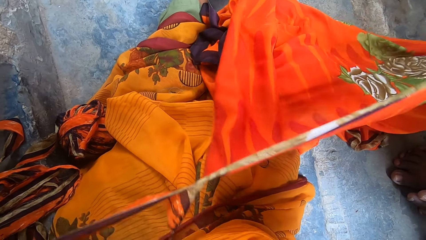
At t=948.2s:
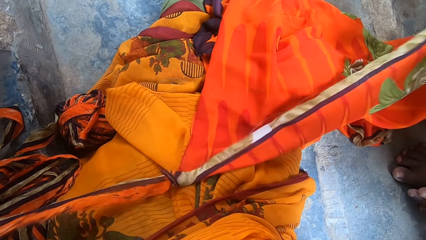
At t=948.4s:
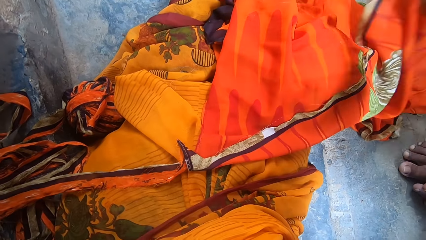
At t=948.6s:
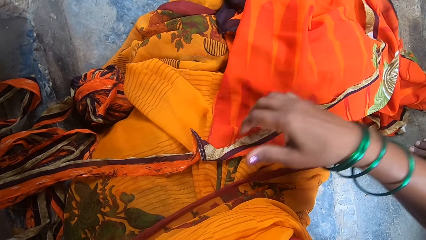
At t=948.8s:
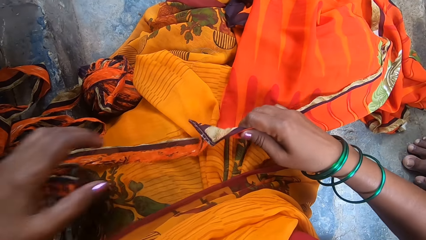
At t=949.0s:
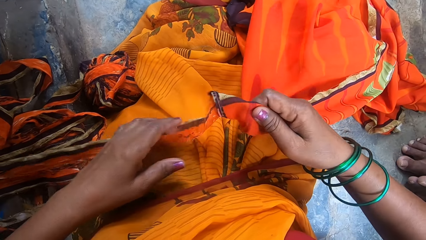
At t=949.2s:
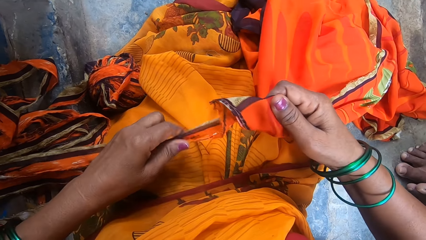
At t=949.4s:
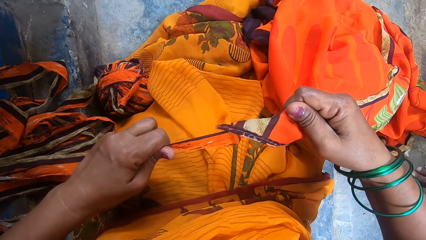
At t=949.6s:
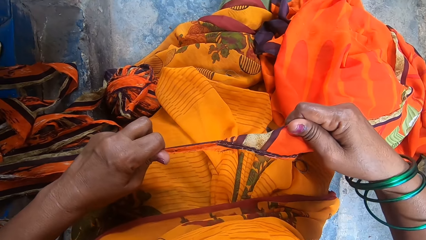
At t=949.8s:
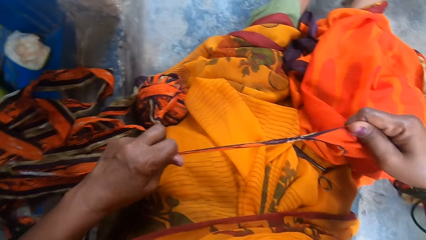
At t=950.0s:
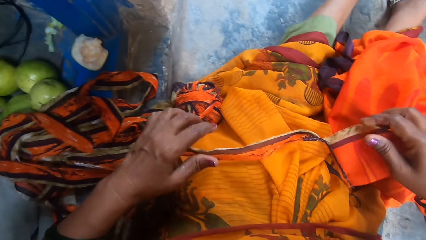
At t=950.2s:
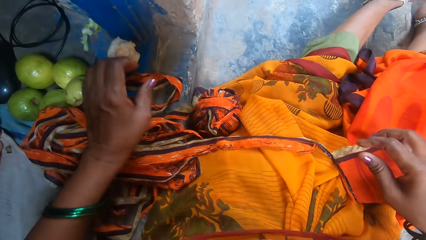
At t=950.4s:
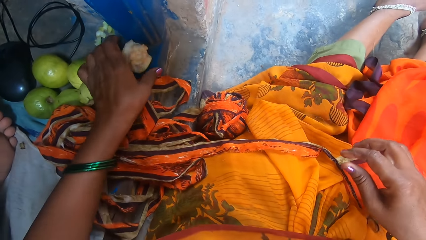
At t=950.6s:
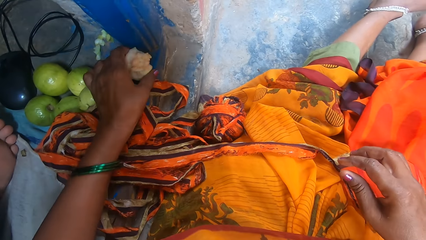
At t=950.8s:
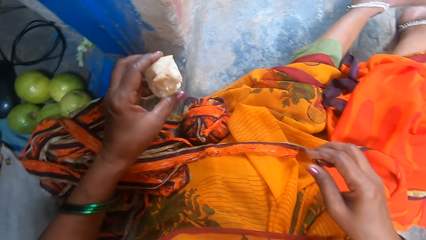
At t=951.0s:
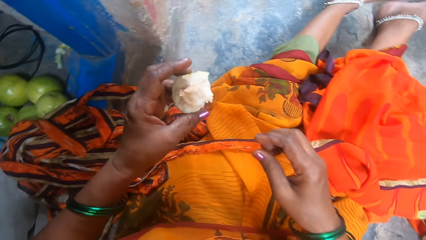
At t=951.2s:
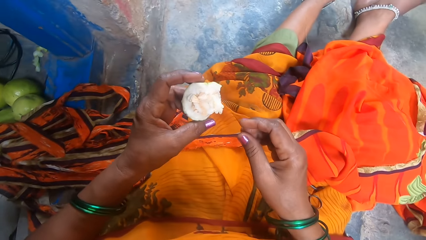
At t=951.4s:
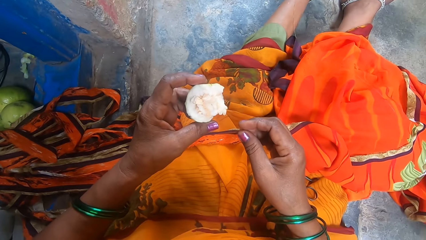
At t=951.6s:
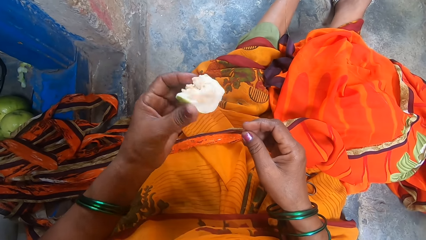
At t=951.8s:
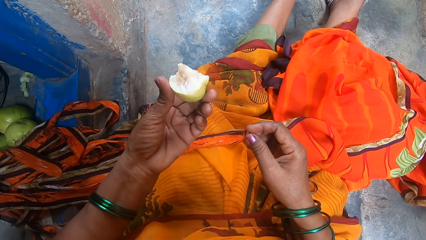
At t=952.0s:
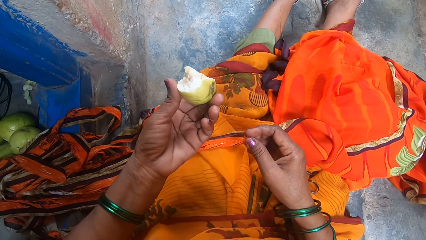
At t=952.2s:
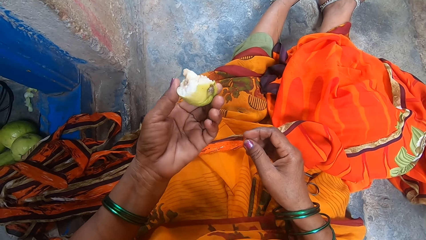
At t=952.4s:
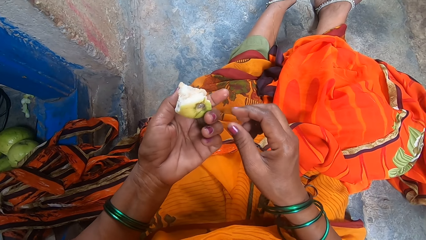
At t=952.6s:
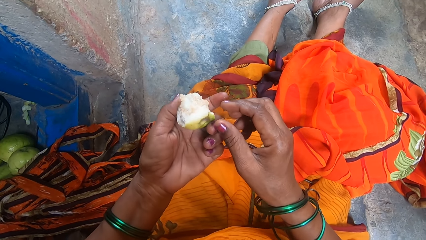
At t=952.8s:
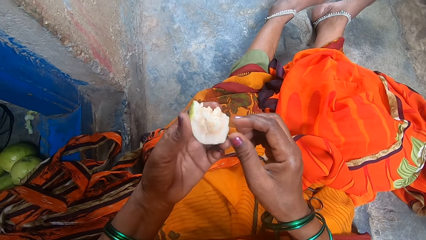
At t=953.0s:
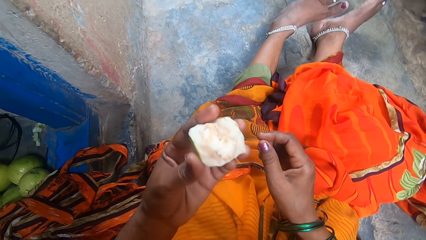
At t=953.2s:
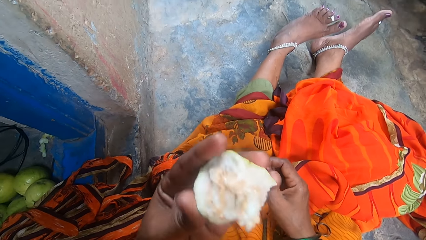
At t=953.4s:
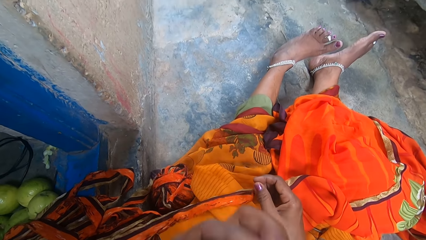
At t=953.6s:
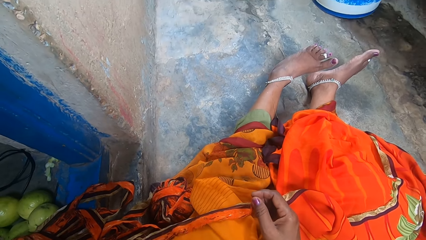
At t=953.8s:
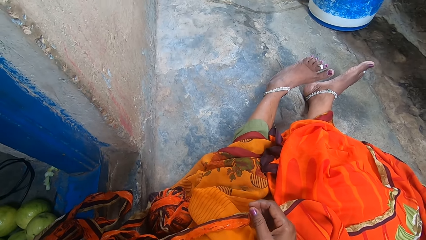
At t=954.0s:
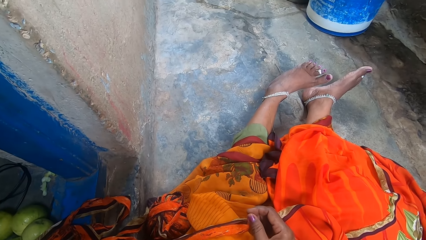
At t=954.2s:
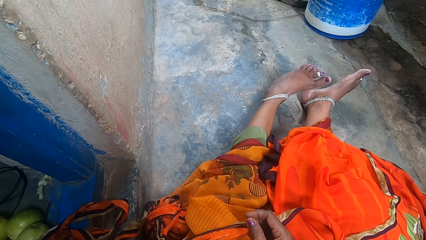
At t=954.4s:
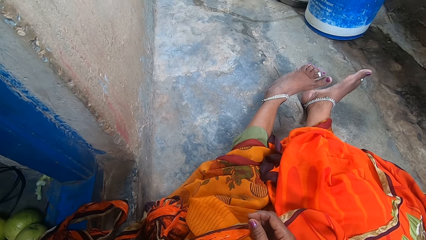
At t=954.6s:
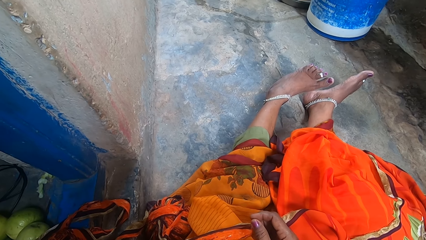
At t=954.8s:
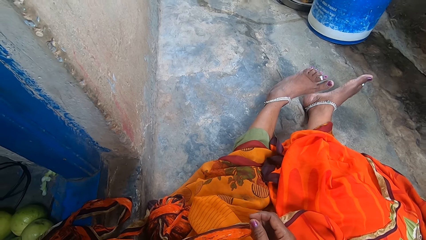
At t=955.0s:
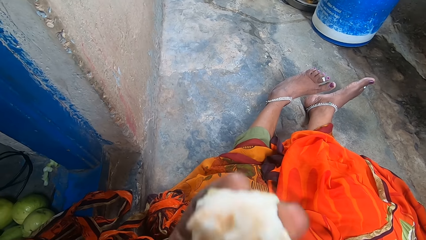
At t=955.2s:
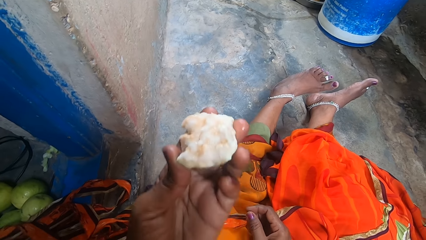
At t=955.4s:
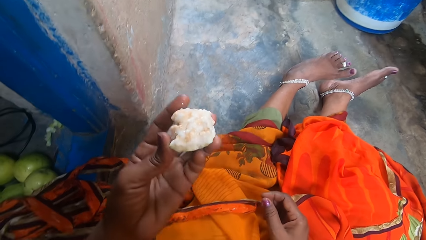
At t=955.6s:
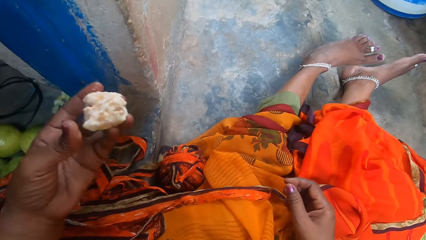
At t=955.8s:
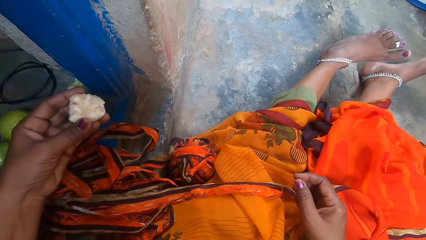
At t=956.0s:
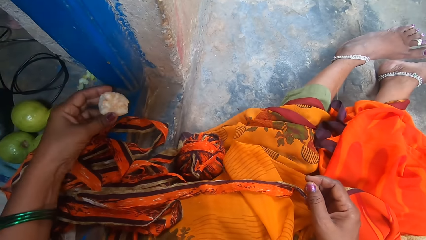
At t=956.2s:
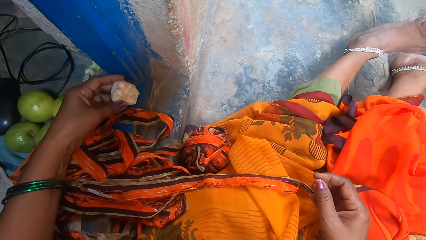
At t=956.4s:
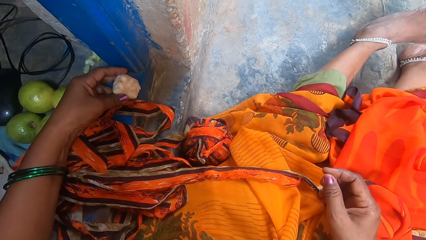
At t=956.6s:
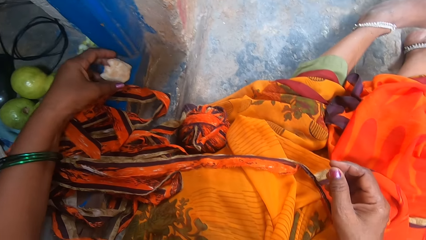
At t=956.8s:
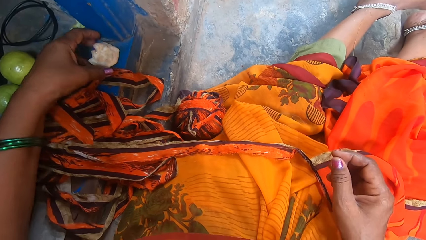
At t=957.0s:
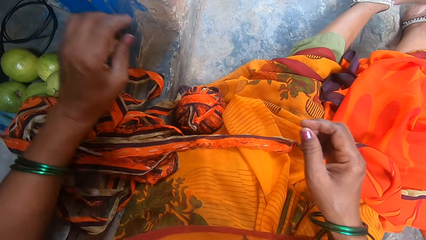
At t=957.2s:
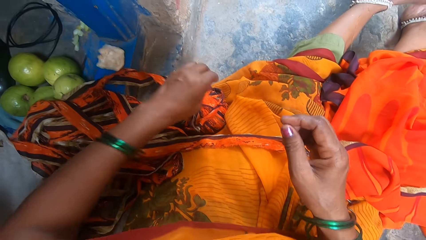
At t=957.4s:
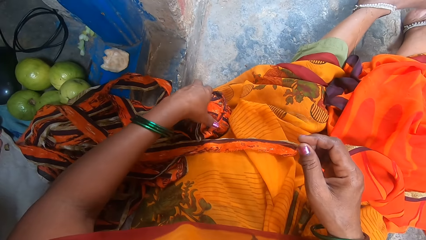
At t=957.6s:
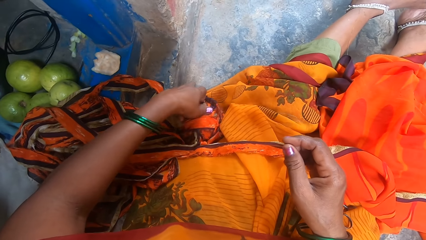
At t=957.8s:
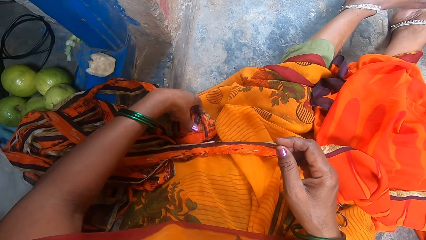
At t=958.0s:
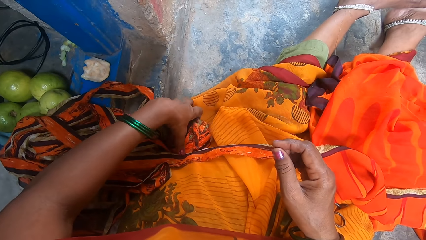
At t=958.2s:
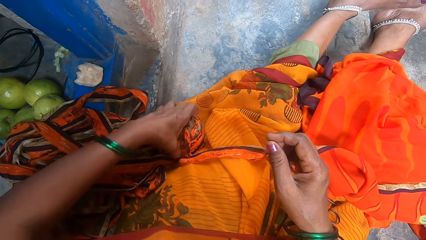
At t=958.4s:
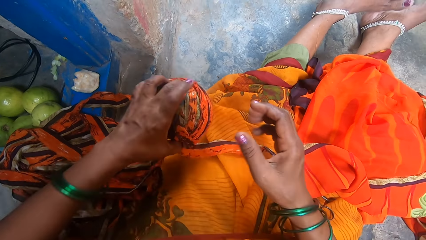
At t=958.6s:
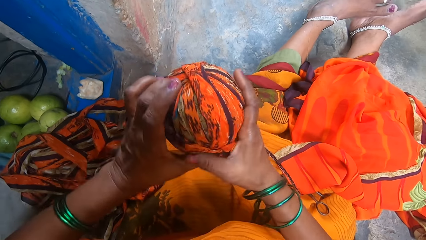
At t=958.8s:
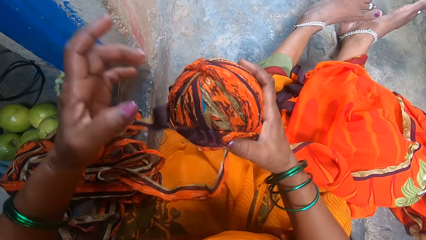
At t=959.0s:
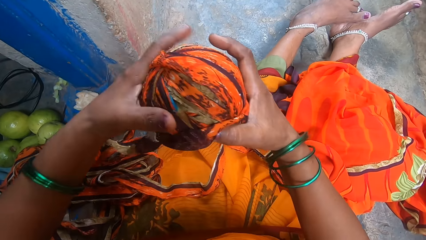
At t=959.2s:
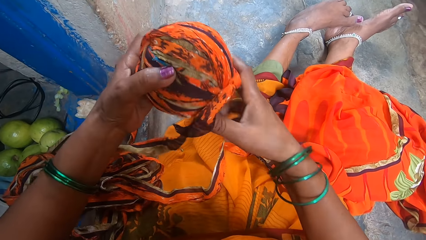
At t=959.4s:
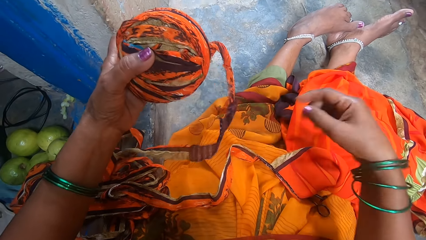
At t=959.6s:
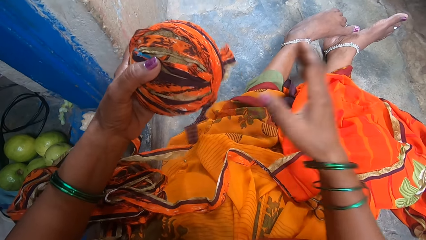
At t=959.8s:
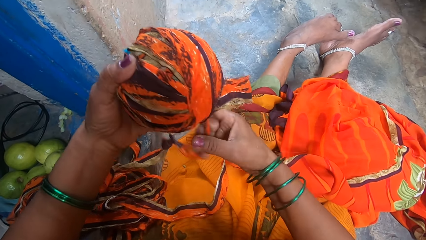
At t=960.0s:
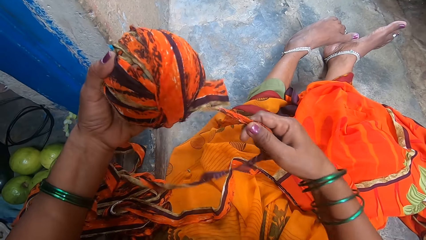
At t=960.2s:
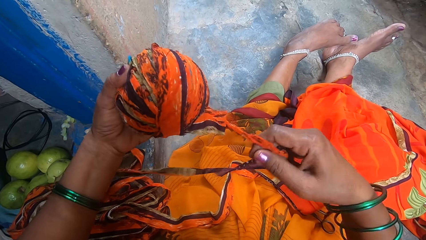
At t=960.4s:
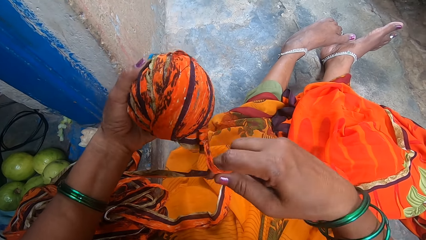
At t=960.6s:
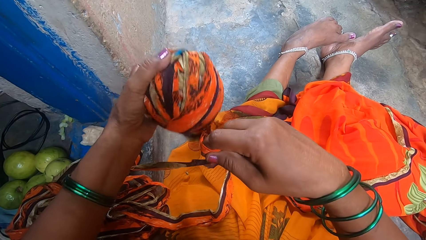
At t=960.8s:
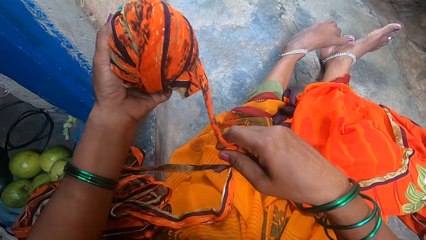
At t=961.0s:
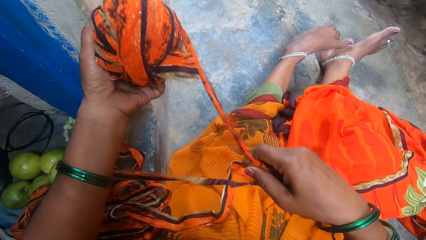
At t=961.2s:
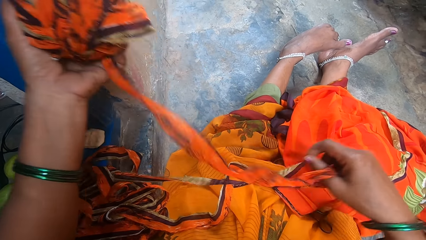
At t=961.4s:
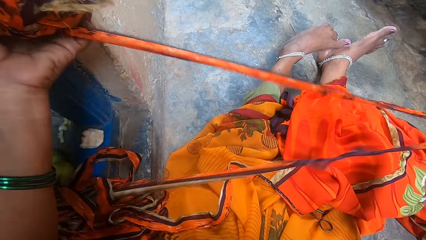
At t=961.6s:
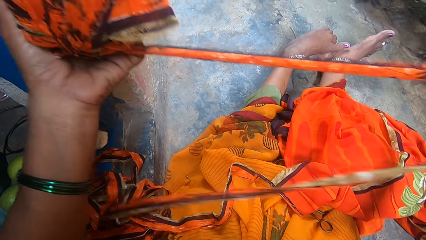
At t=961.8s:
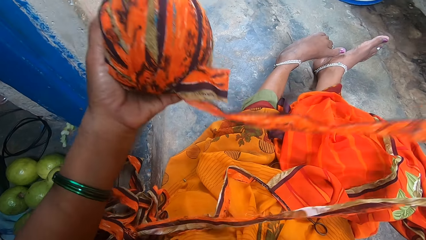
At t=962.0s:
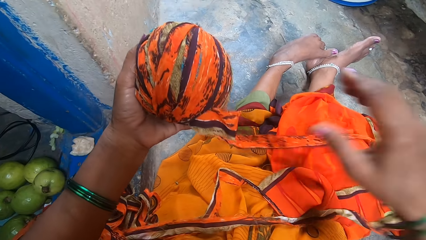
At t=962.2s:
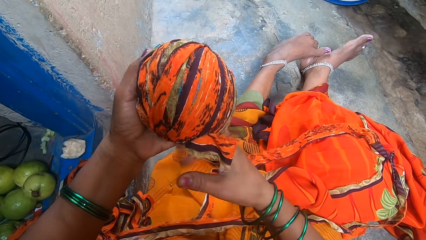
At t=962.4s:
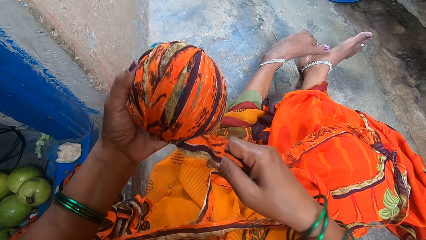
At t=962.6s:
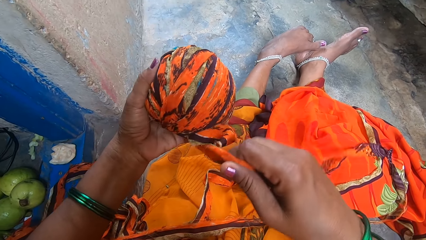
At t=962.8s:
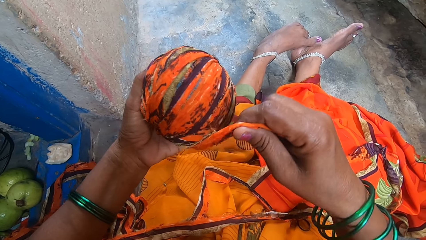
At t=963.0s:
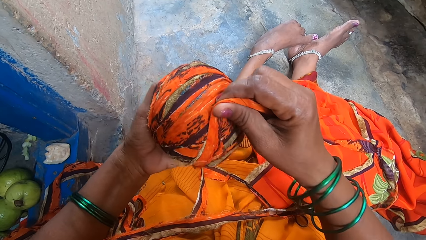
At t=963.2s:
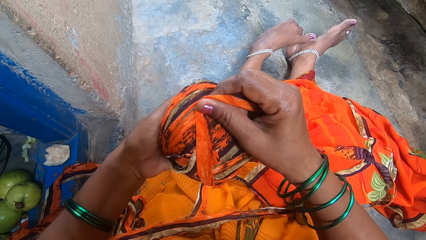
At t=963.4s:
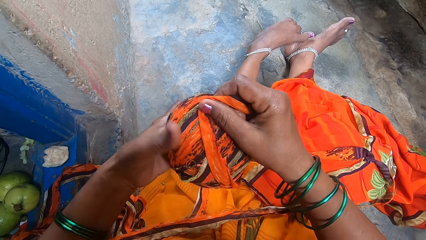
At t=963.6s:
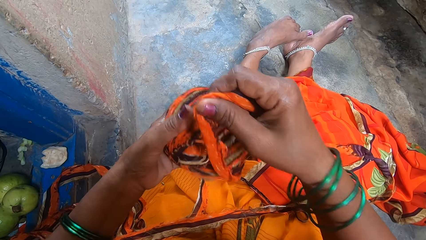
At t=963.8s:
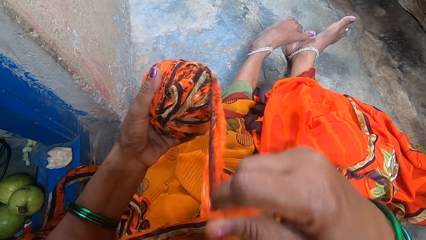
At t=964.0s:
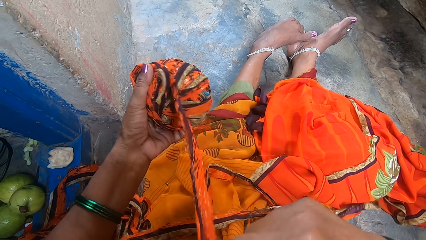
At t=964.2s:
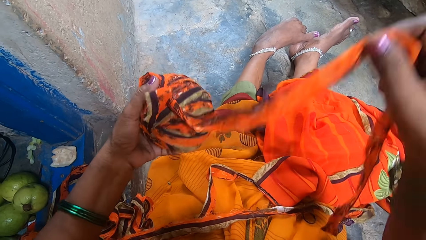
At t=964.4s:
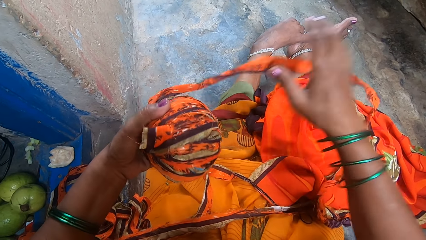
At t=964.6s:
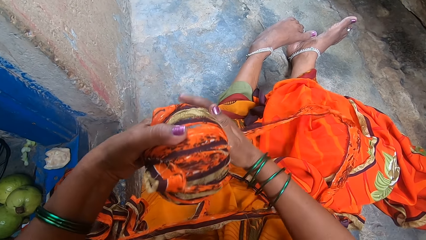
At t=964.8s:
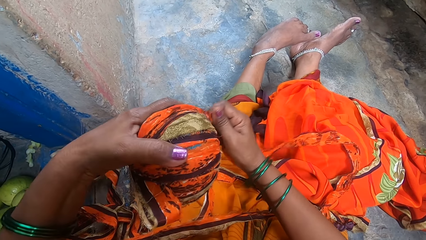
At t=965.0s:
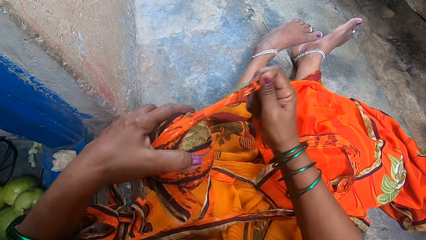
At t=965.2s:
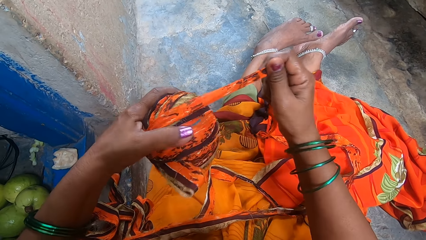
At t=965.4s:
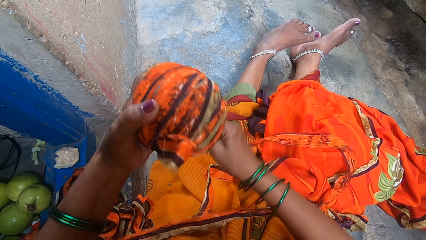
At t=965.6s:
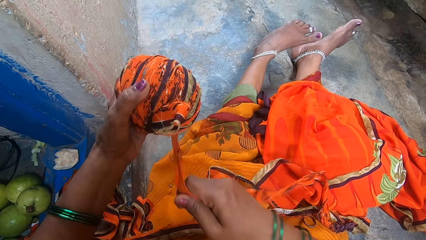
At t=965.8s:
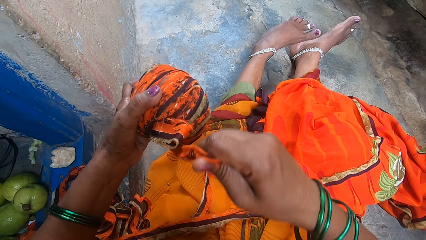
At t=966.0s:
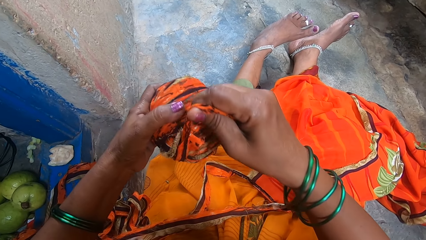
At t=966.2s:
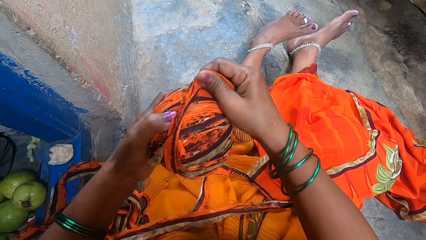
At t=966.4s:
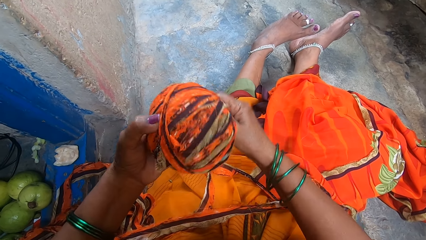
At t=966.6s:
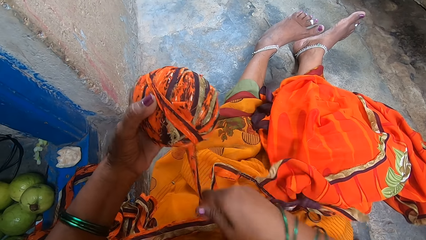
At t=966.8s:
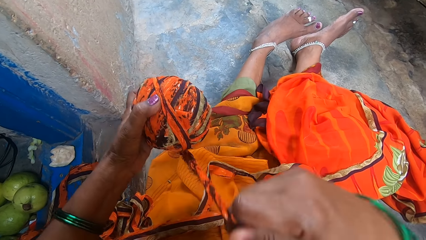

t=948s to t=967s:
The camera wearer takes the guava. They look at the guava, eat the guava and put down the guava. They hold the yarn and pick a cloth garment. They fold the rope and roll the cloth garment.
